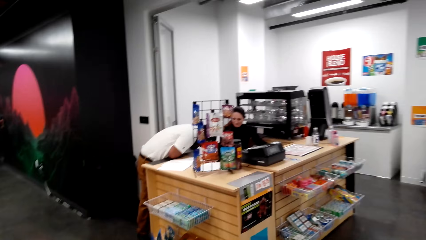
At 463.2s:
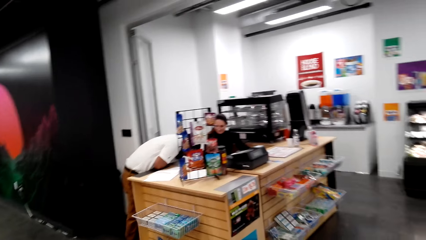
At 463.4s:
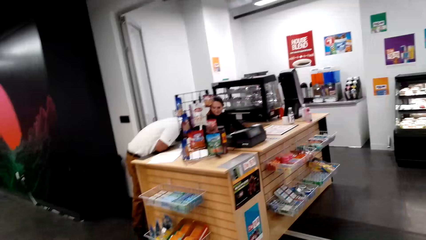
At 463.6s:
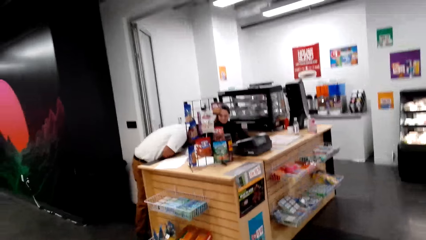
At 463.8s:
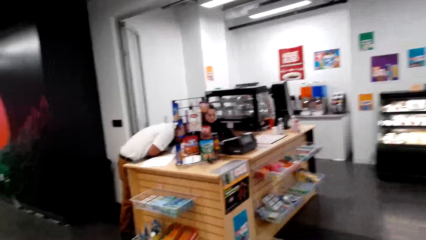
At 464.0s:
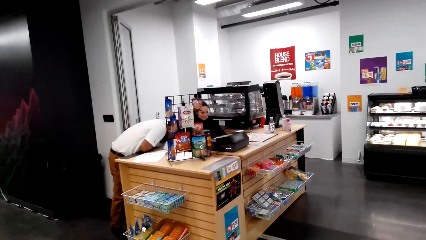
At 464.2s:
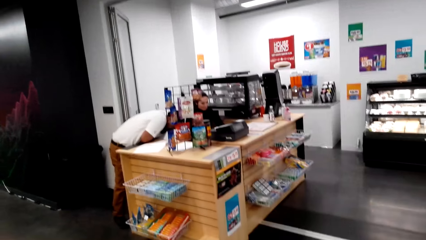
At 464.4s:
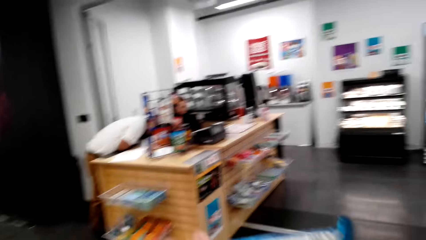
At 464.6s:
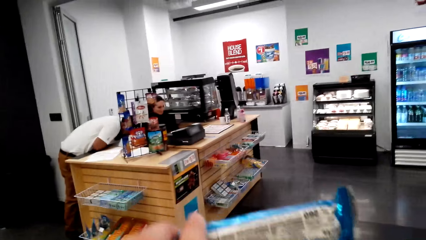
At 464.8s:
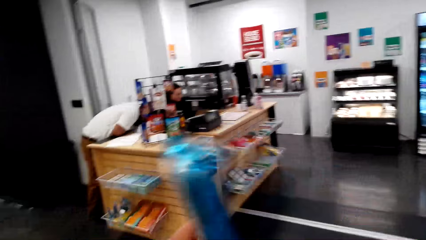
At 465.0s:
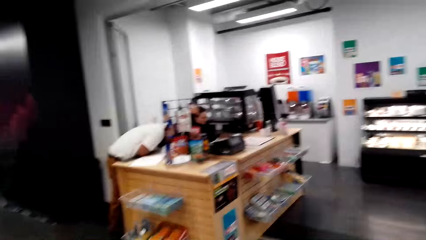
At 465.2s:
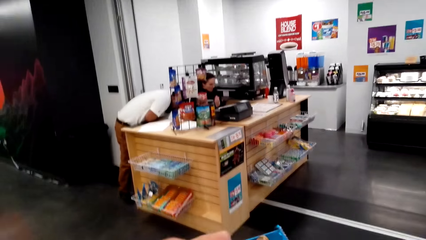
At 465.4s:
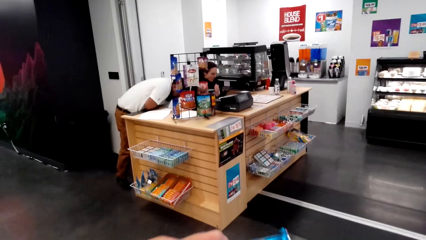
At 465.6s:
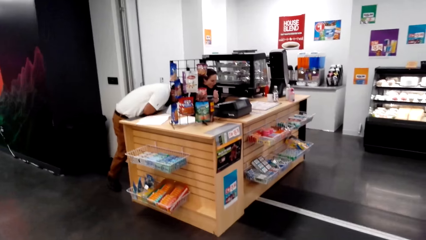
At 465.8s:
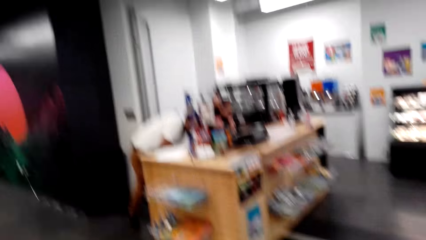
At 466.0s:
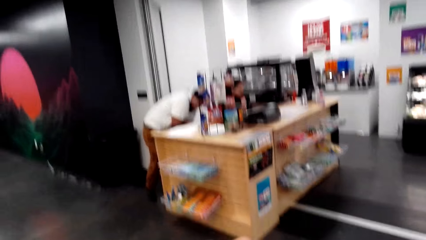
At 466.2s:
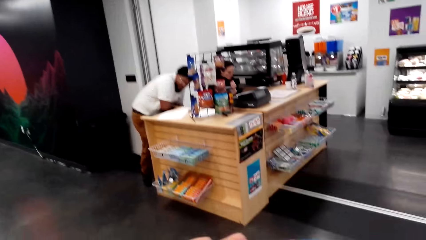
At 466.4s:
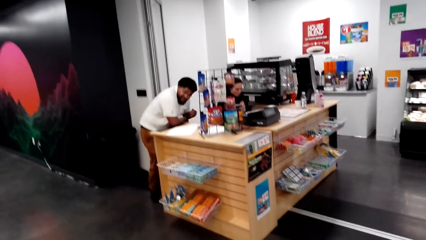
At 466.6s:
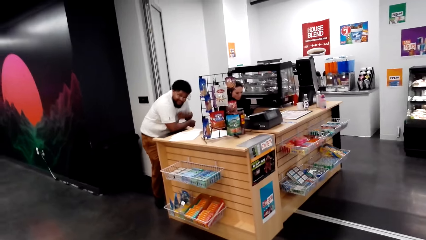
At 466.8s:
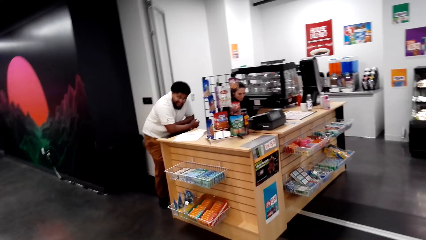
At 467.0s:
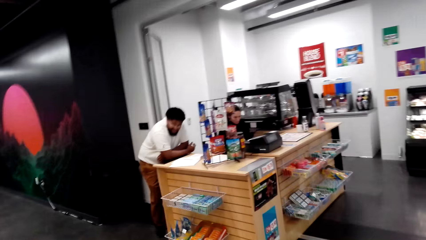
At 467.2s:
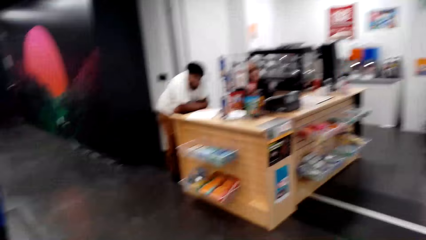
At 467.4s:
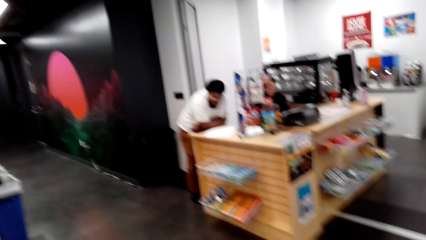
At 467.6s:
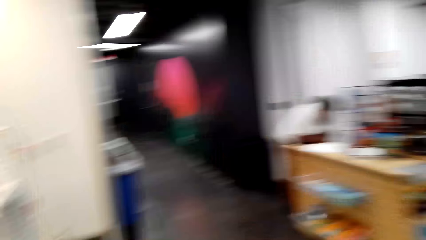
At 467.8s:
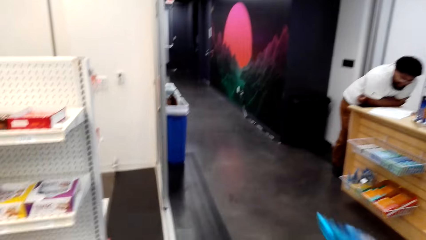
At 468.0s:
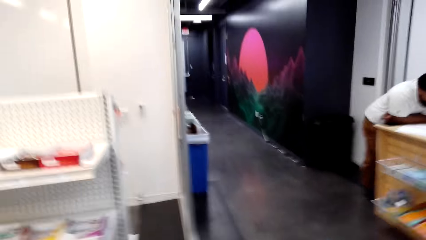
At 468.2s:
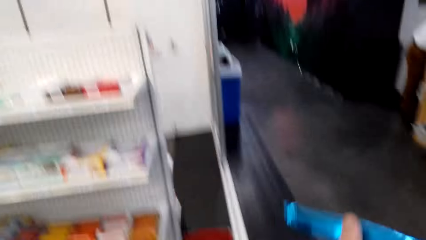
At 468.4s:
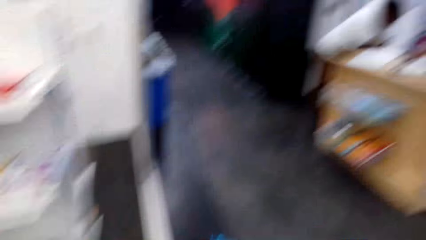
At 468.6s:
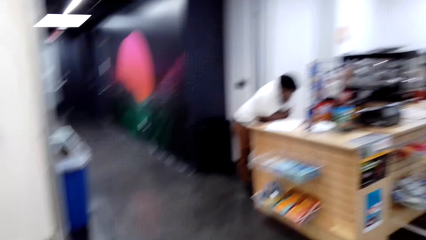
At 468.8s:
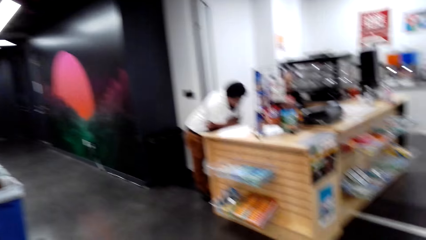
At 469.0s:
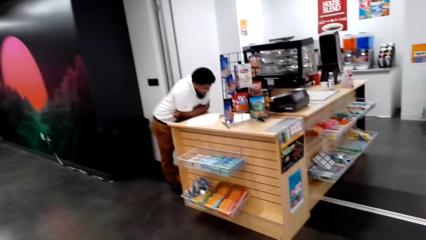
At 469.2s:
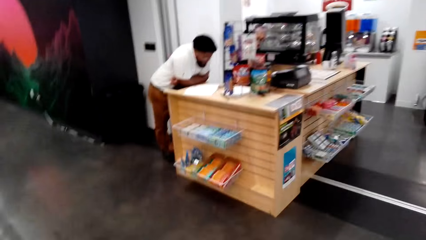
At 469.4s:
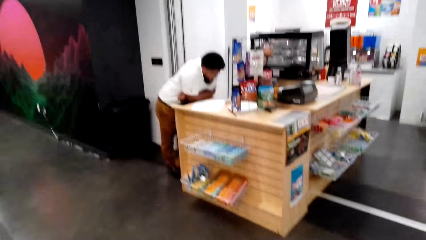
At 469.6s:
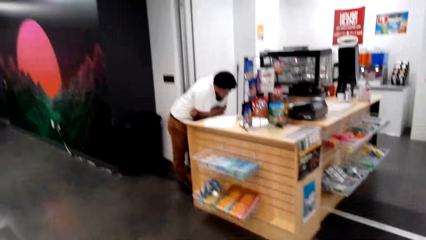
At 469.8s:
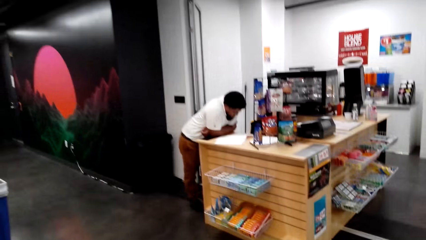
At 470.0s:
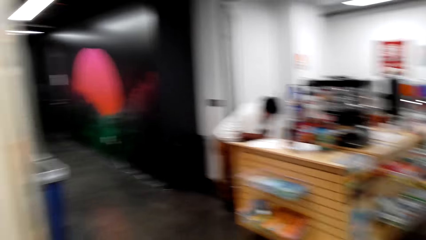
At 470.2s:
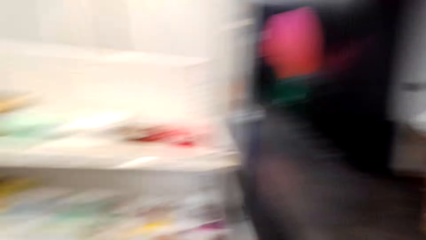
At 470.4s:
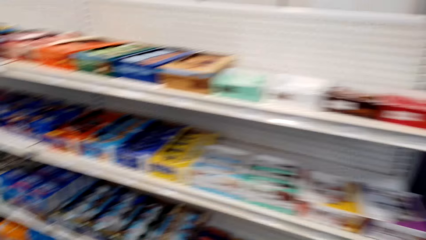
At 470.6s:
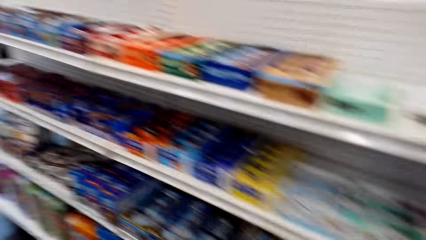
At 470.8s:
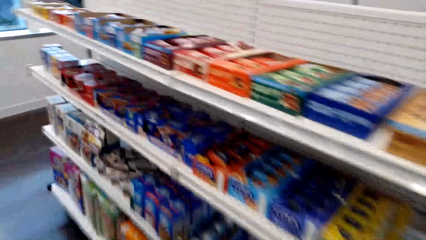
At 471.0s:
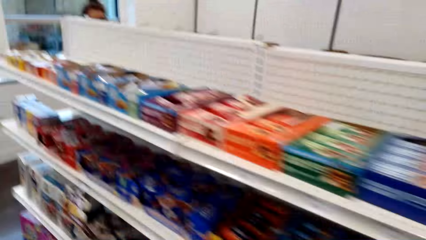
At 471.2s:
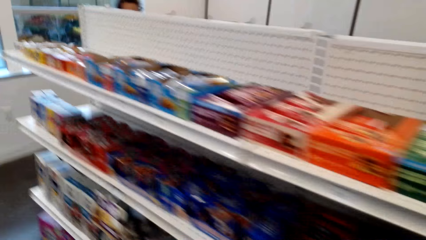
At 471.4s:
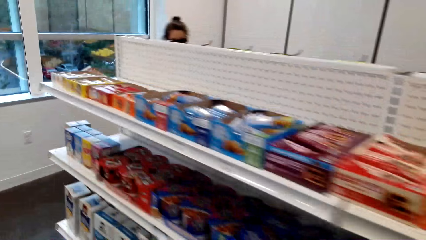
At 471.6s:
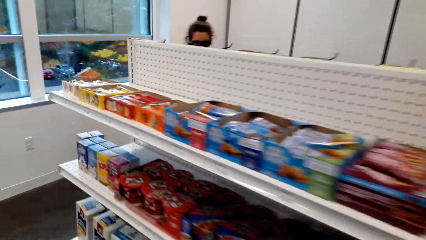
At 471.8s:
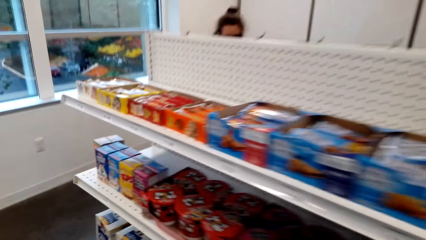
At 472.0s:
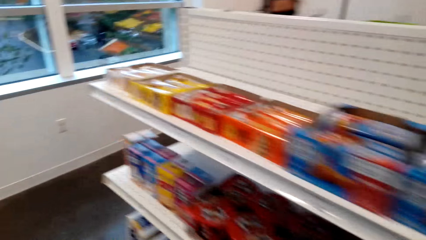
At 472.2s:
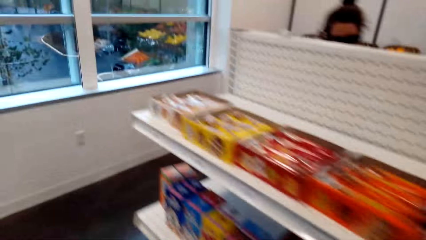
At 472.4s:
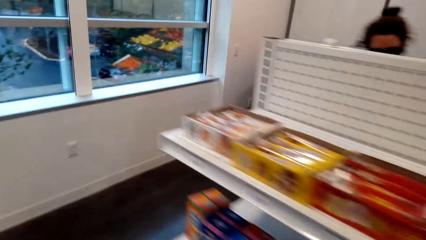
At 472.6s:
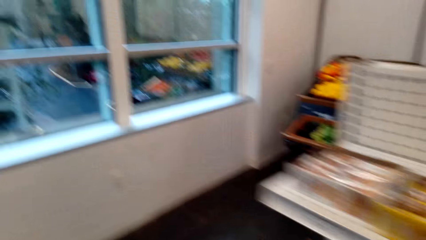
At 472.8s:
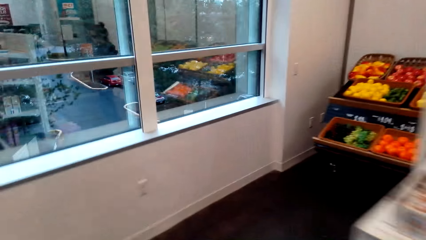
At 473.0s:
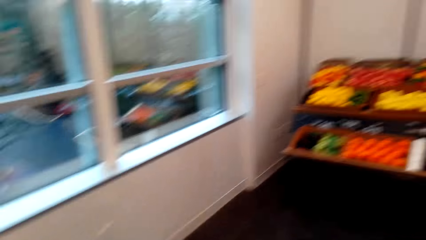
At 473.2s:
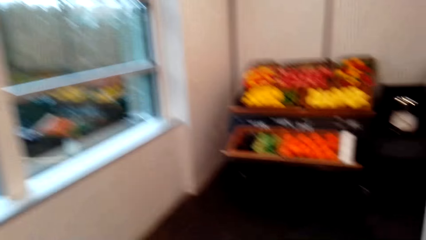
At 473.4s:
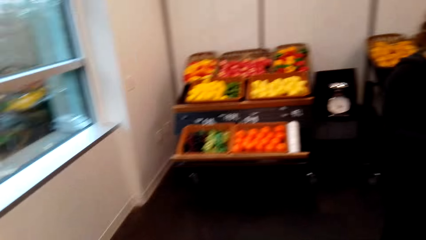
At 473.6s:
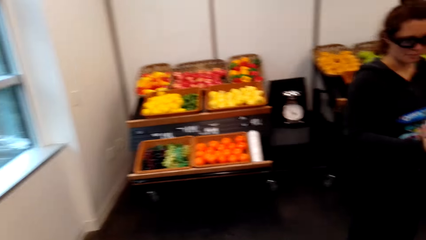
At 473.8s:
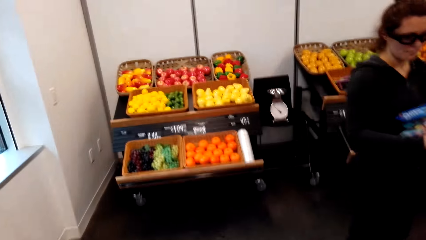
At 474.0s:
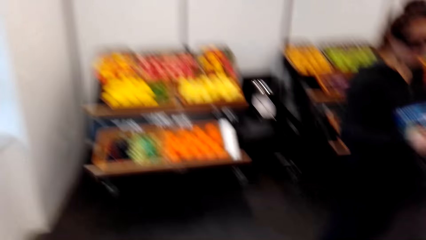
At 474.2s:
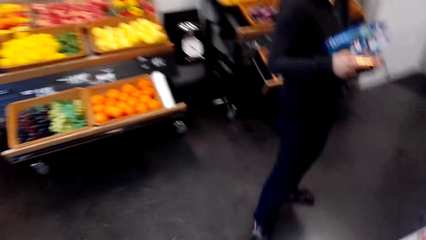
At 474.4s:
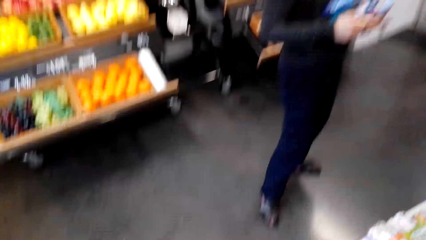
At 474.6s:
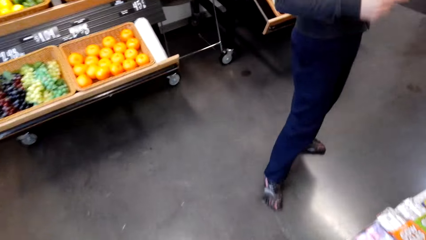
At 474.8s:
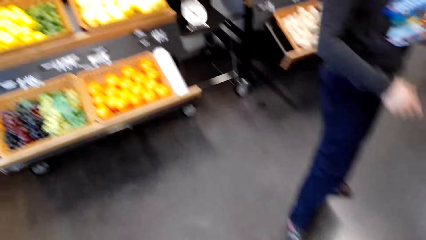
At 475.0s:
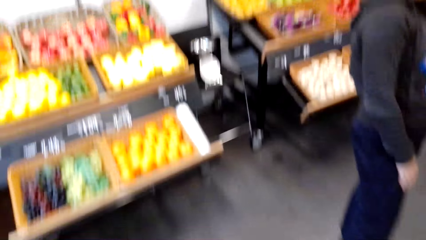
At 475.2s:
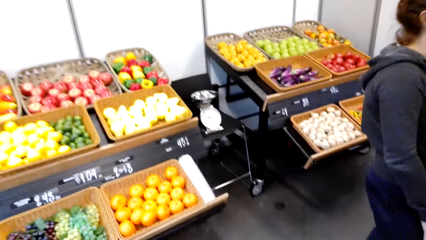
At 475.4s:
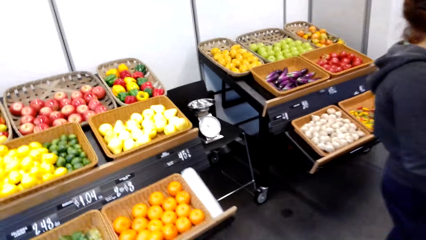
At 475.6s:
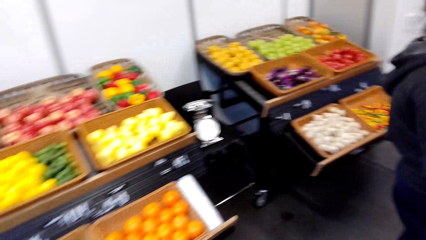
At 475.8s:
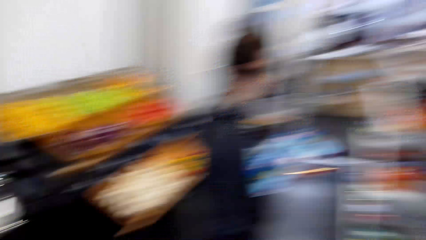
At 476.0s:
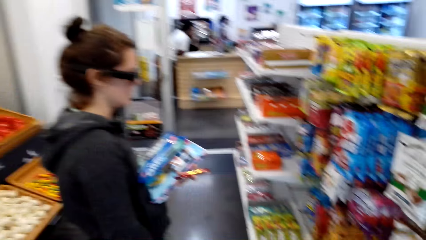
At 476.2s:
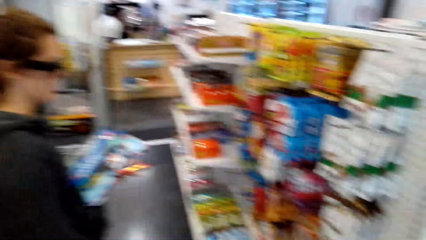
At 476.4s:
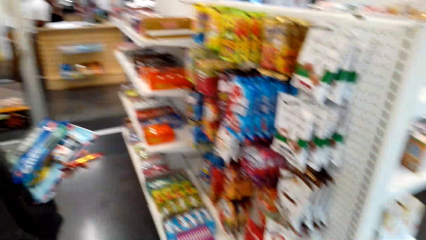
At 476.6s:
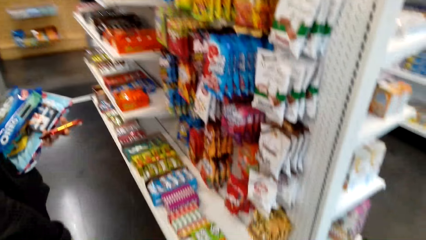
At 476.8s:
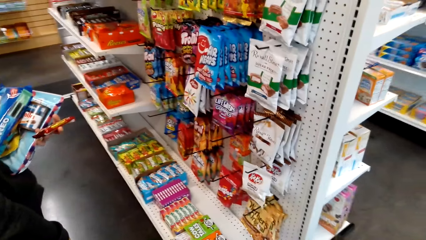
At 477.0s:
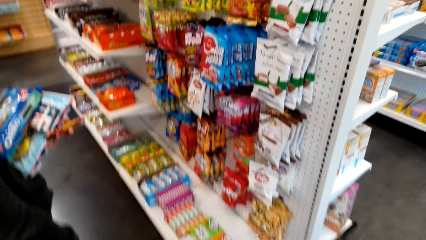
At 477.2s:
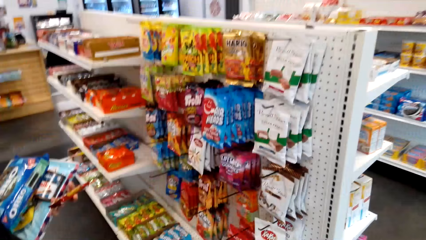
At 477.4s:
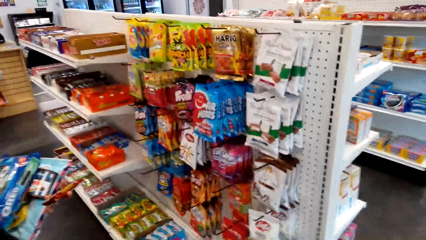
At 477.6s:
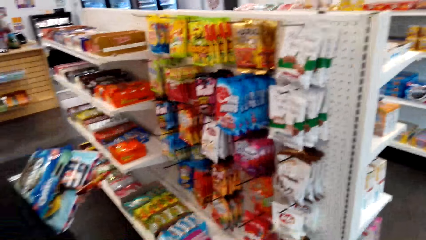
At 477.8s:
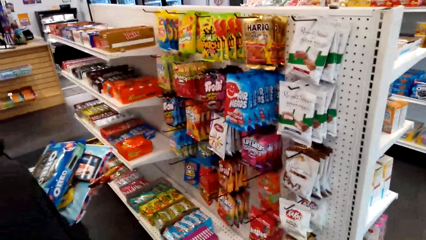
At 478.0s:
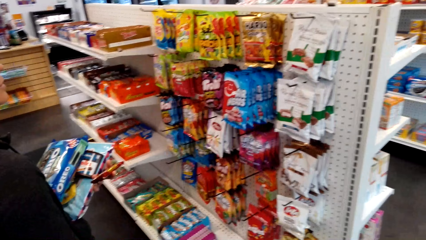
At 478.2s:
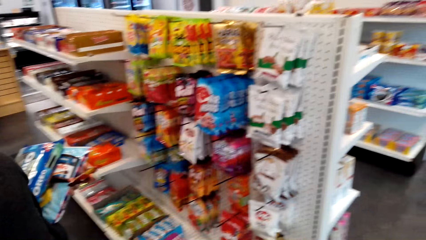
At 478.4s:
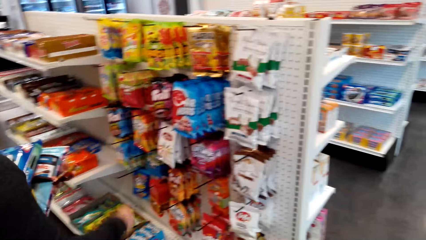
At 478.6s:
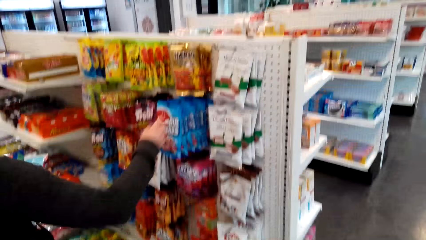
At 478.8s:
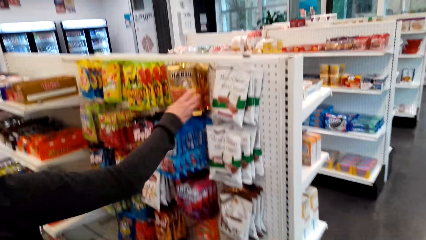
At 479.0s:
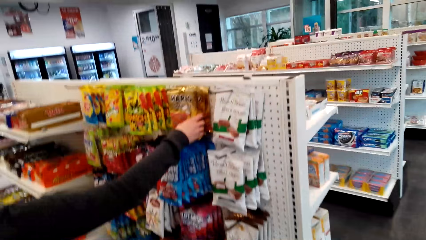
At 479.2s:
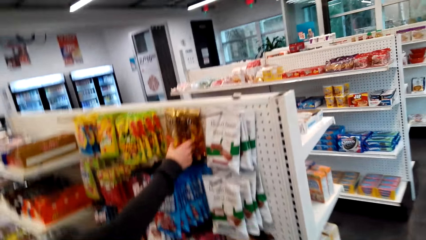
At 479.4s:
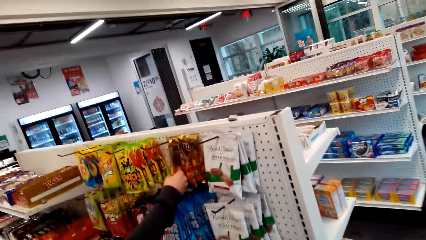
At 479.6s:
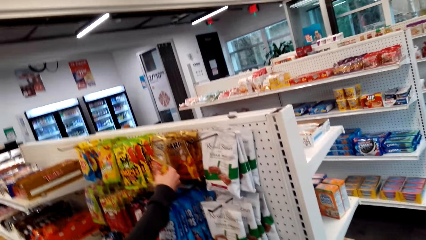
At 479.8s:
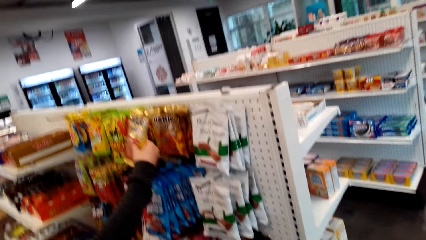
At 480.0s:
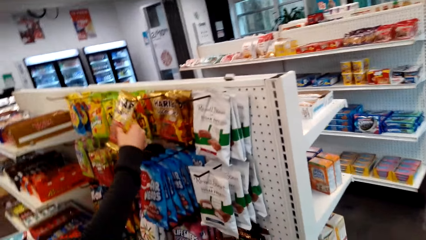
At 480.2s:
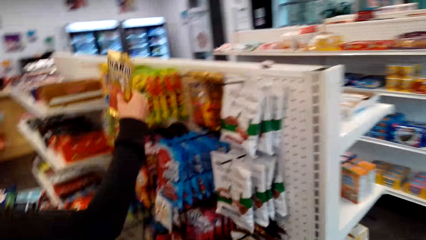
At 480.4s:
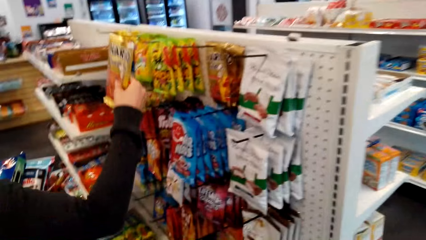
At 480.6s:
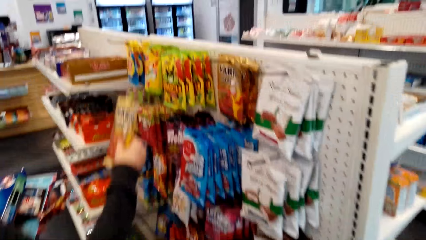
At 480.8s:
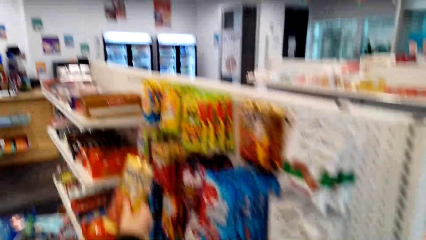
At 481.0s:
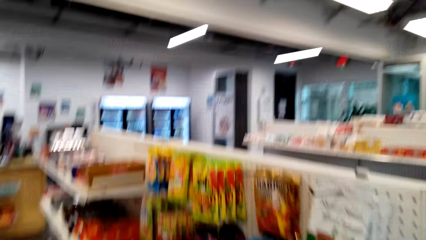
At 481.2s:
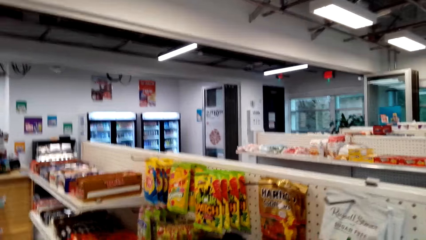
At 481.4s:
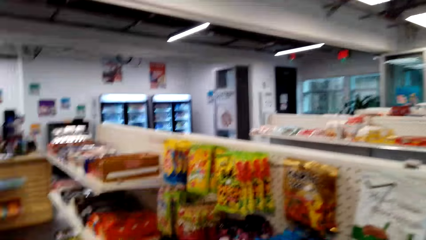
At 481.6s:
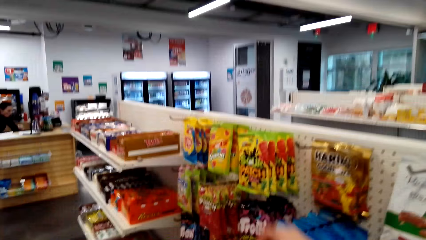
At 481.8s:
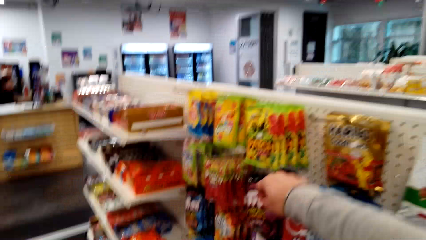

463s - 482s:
The camera wearer walks. A woman looks at the shelves. The woman picks up a pack.
